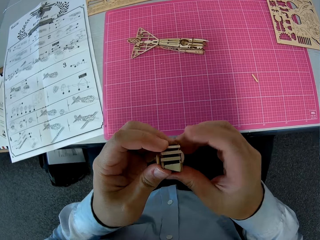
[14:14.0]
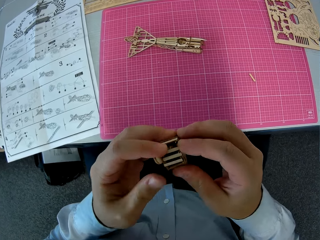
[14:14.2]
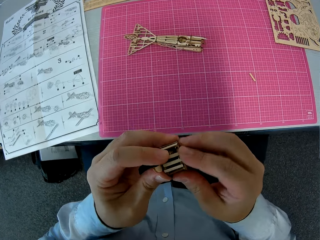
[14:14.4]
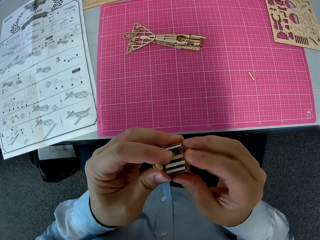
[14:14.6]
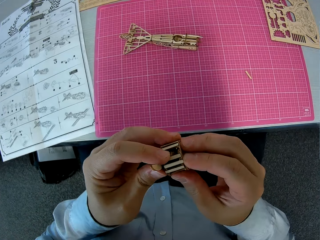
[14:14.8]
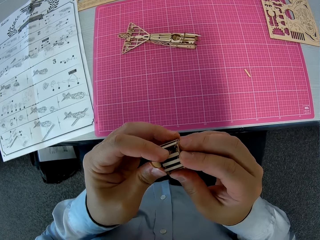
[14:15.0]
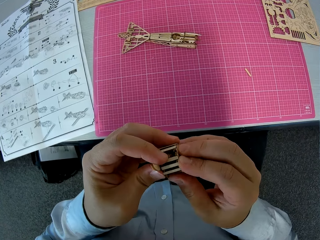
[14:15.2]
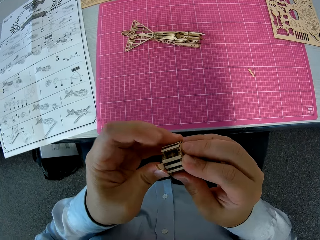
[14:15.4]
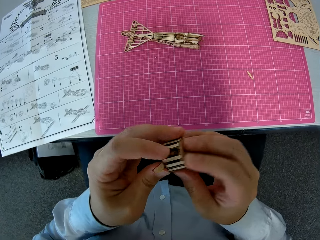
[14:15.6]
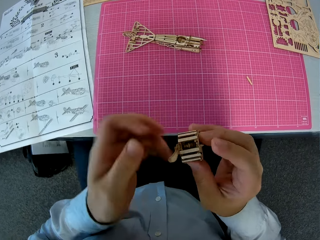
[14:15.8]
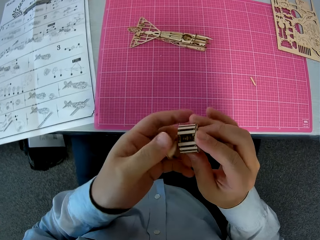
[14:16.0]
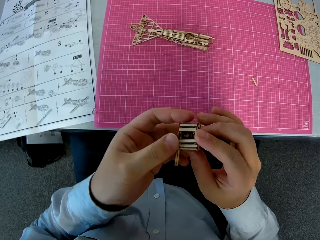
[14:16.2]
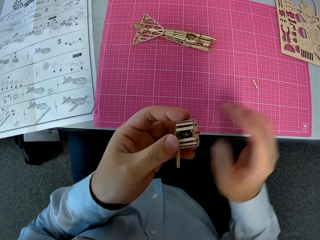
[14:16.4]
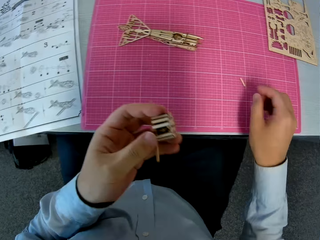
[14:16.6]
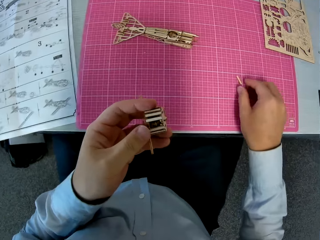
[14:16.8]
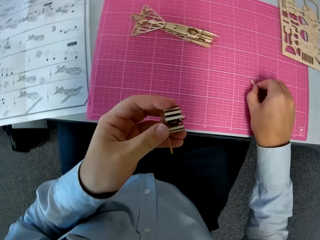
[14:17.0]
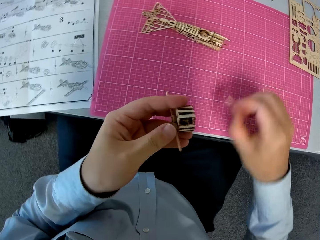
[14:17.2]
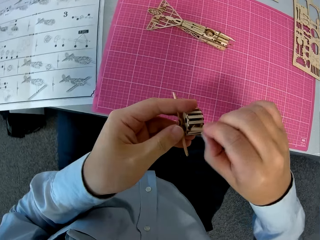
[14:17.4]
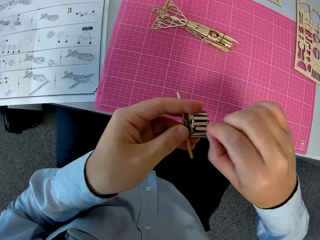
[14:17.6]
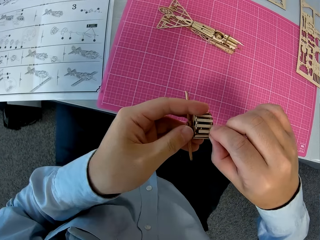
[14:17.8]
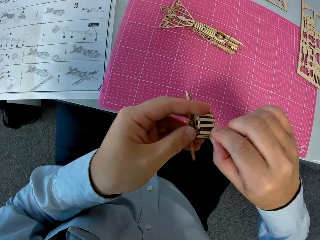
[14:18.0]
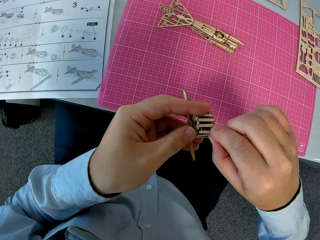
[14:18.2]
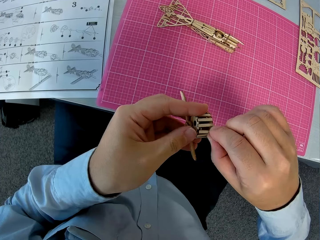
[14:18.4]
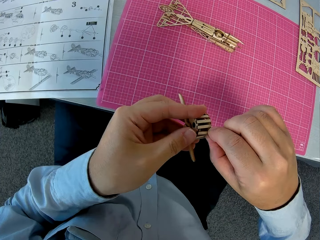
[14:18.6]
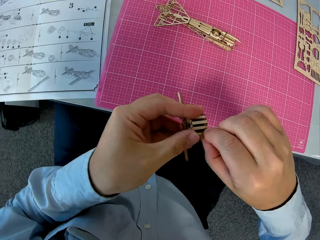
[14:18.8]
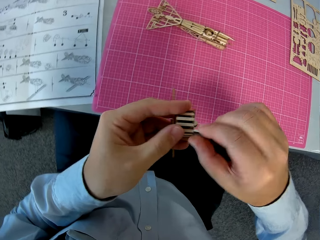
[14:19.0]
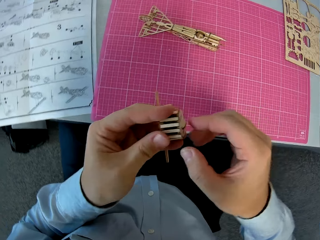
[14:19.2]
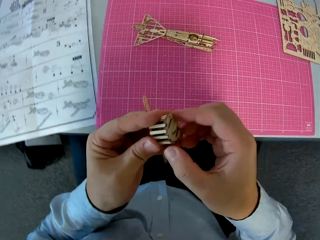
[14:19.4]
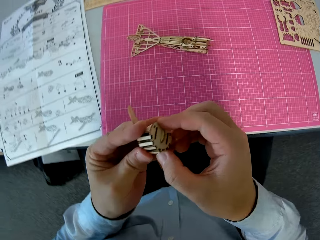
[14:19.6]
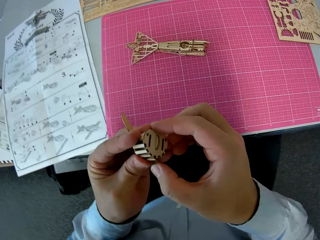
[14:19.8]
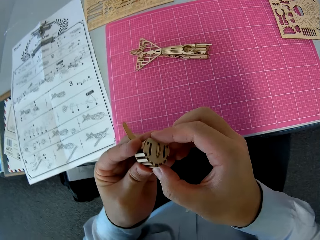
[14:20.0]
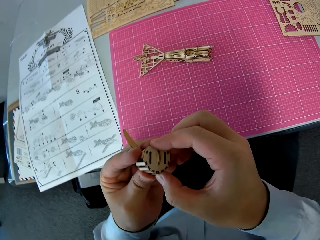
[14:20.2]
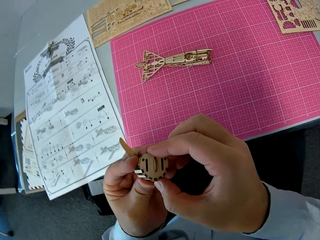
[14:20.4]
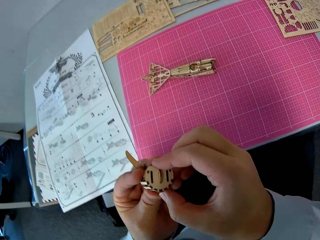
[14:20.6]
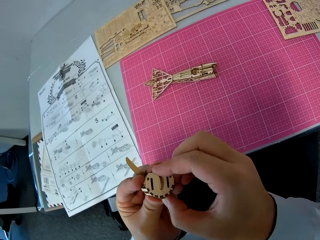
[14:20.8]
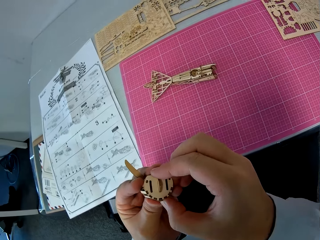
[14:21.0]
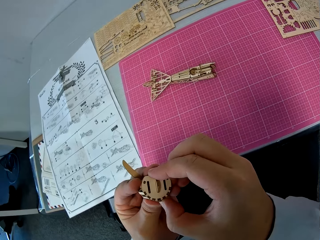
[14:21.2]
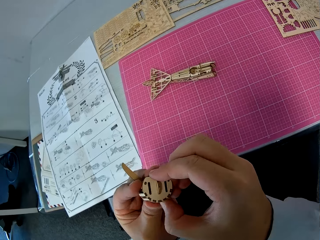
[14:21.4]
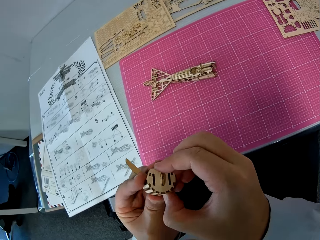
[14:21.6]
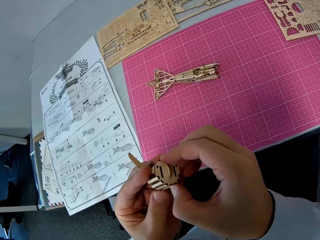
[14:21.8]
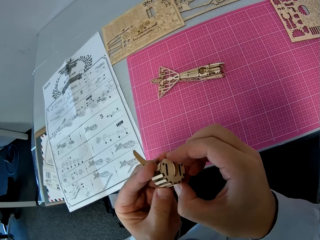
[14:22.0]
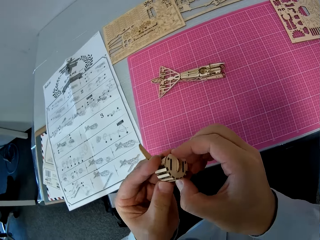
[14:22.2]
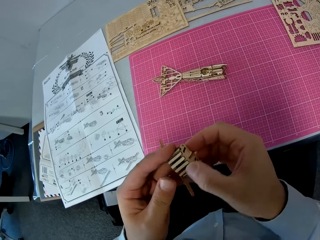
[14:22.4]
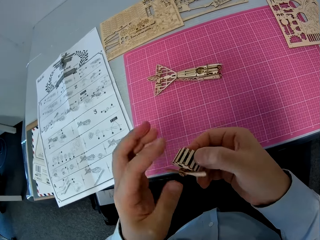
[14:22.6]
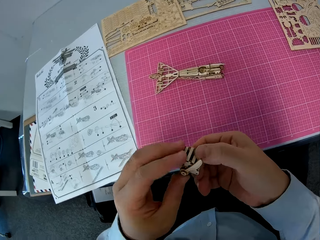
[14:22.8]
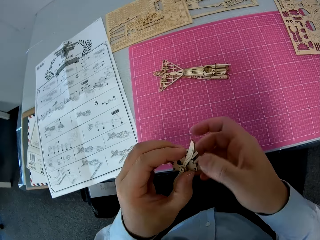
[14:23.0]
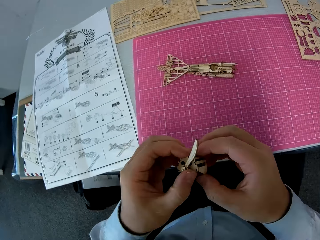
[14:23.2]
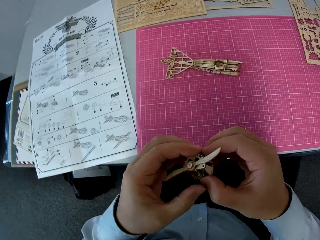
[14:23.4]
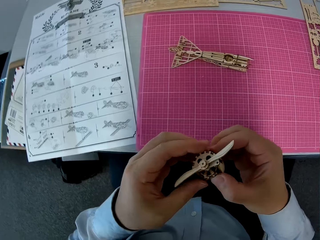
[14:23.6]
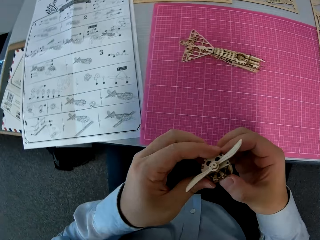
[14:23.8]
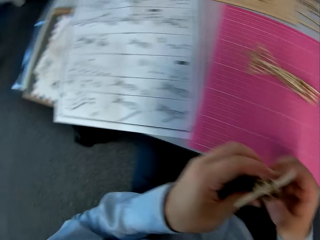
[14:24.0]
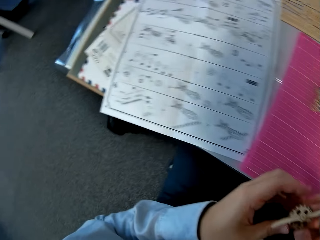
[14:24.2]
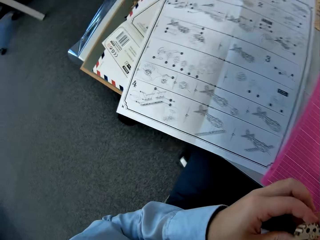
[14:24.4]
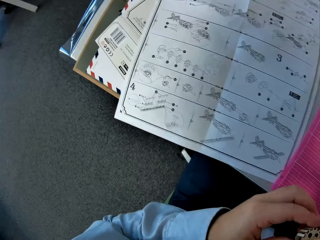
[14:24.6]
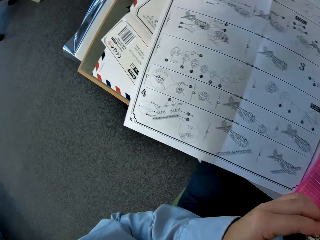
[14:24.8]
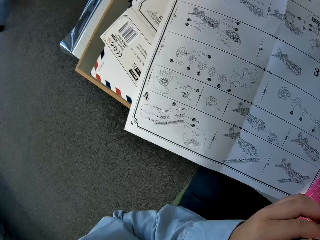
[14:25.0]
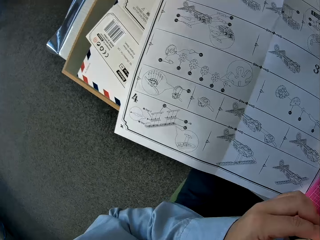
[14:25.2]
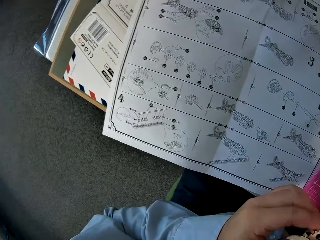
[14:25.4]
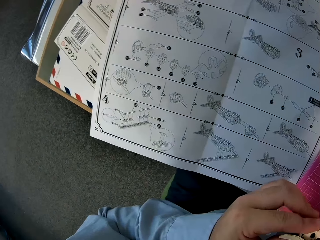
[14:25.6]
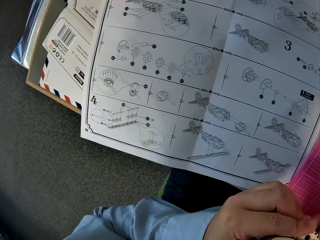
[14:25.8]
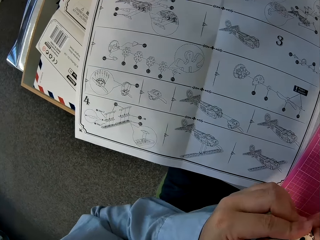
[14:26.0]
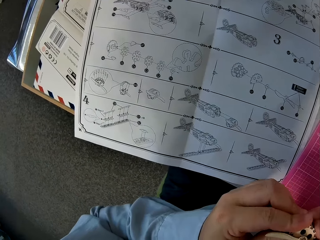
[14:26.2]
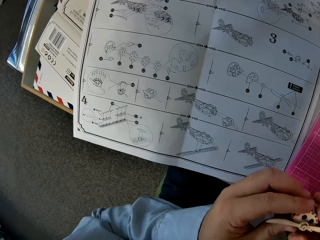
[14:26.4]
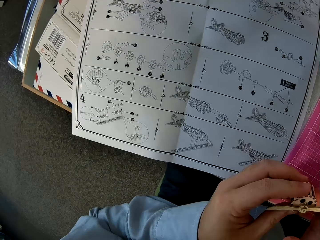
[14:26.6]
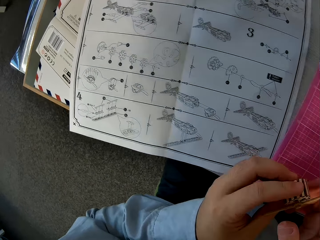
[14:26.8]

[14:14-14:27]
The camera wearer picks up a wooden piece on the cutting sheet. They attach the wooden piece to the assembled wooden pieces. They glance at an instruction manual on the table.

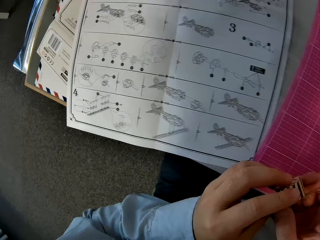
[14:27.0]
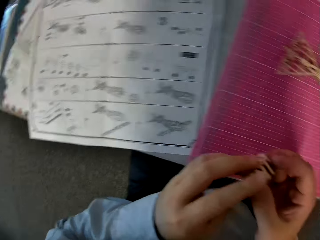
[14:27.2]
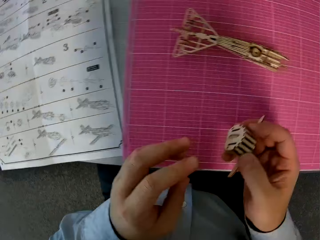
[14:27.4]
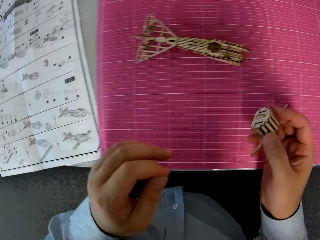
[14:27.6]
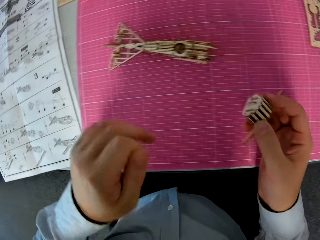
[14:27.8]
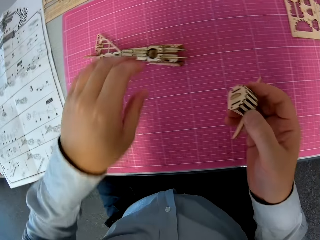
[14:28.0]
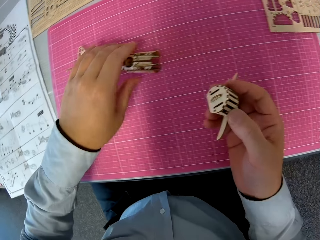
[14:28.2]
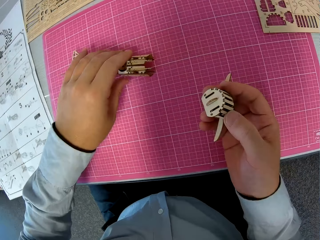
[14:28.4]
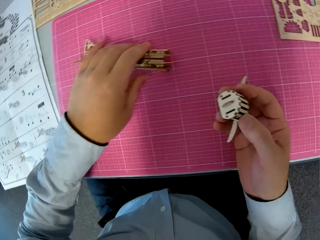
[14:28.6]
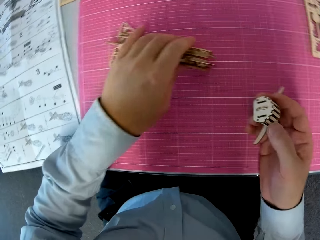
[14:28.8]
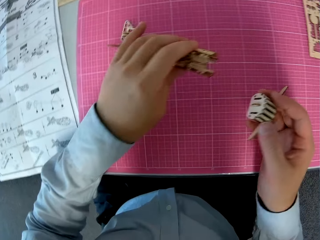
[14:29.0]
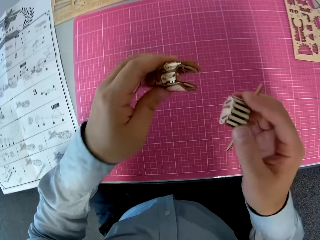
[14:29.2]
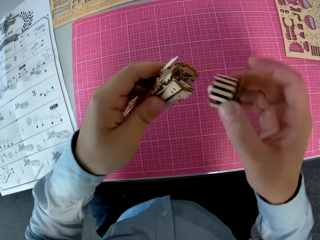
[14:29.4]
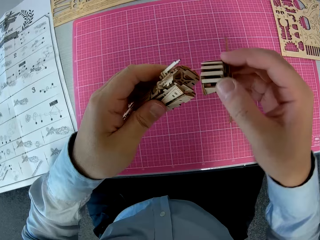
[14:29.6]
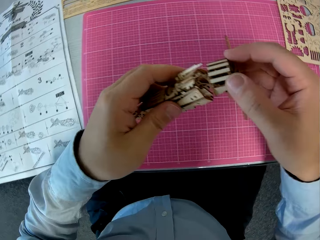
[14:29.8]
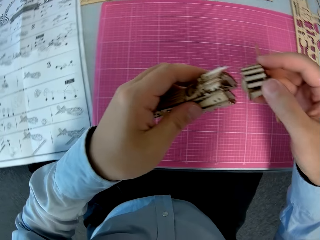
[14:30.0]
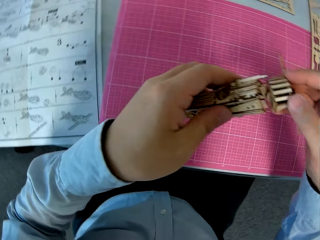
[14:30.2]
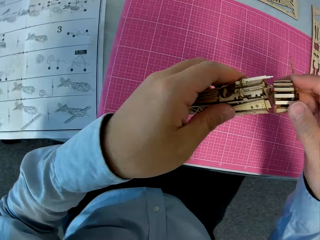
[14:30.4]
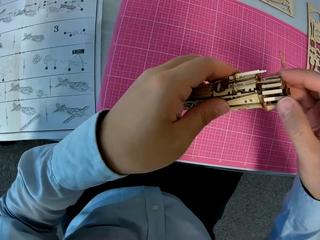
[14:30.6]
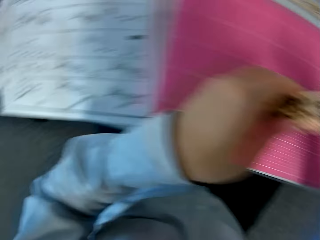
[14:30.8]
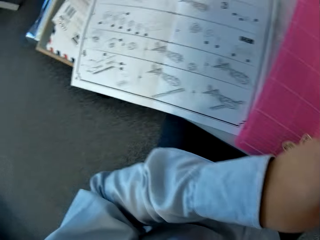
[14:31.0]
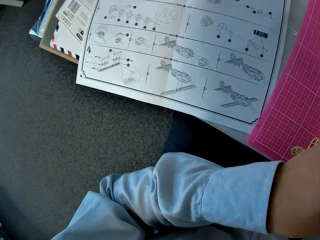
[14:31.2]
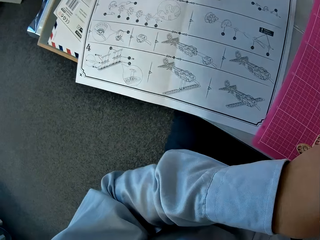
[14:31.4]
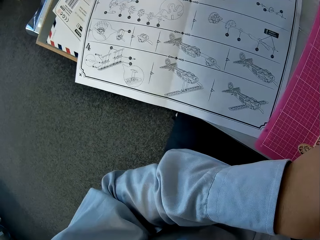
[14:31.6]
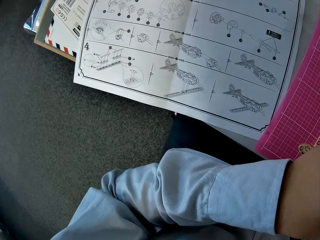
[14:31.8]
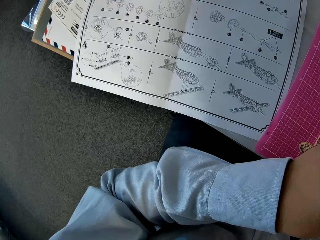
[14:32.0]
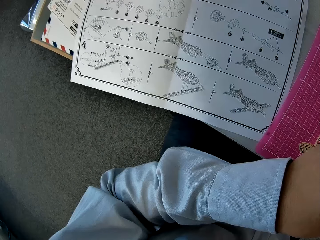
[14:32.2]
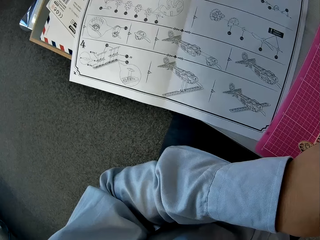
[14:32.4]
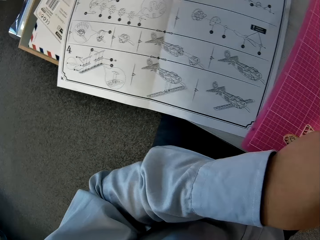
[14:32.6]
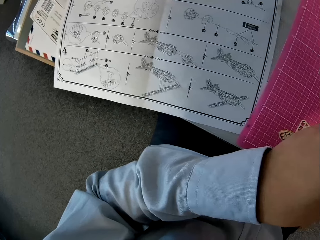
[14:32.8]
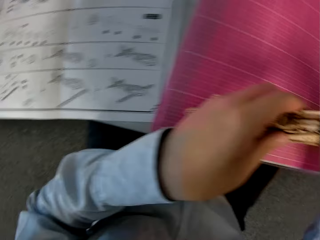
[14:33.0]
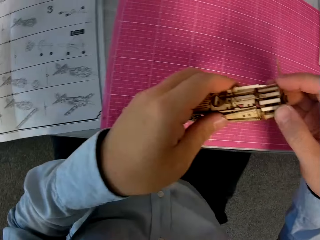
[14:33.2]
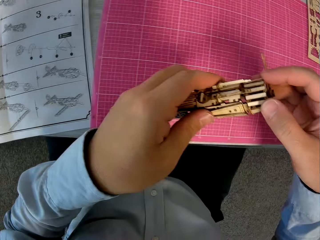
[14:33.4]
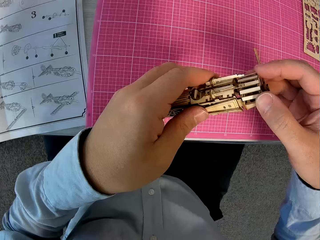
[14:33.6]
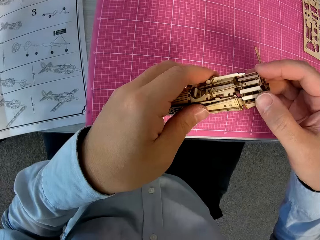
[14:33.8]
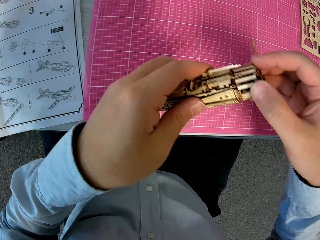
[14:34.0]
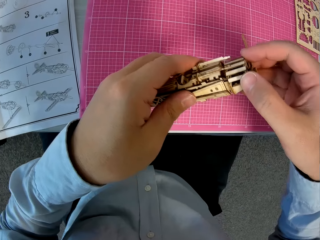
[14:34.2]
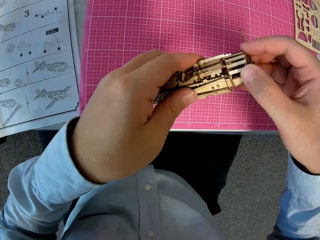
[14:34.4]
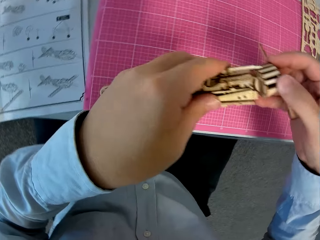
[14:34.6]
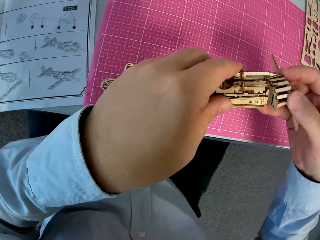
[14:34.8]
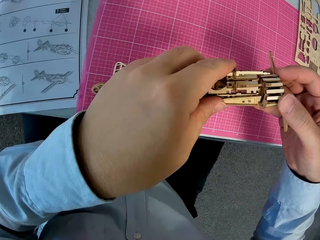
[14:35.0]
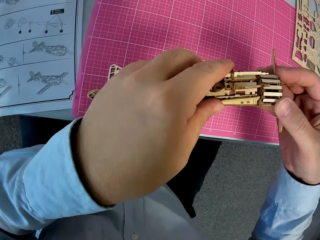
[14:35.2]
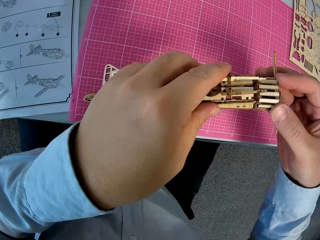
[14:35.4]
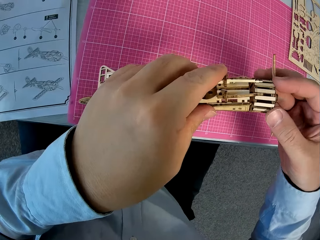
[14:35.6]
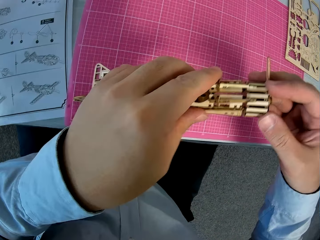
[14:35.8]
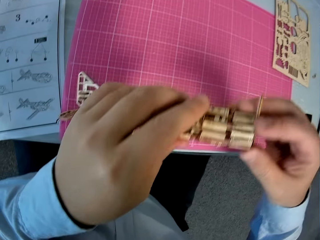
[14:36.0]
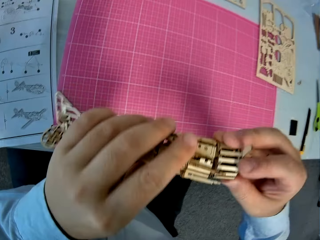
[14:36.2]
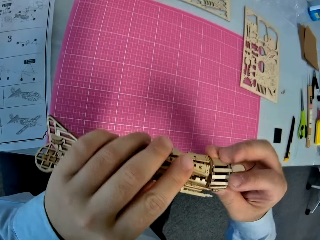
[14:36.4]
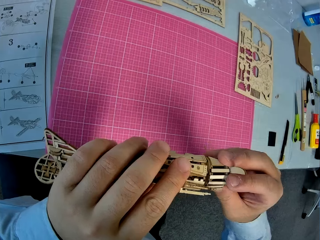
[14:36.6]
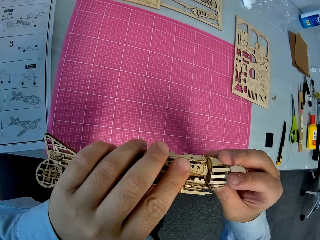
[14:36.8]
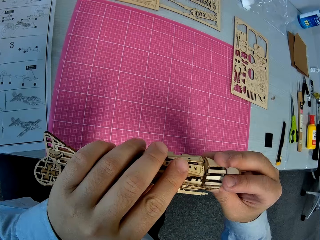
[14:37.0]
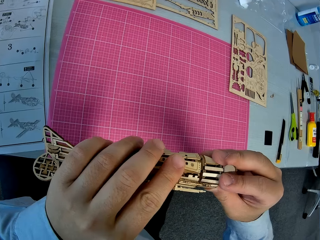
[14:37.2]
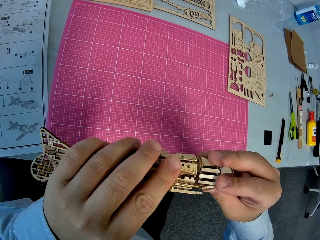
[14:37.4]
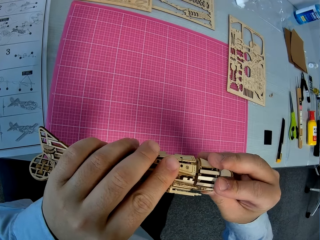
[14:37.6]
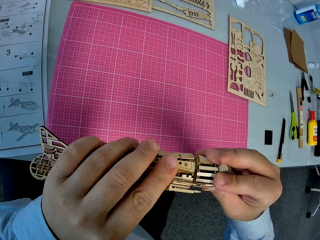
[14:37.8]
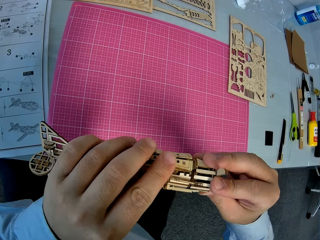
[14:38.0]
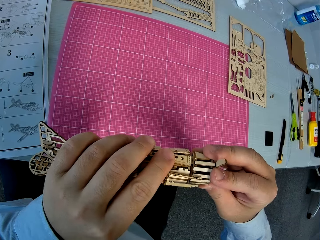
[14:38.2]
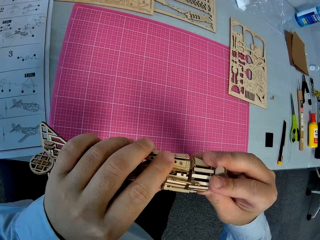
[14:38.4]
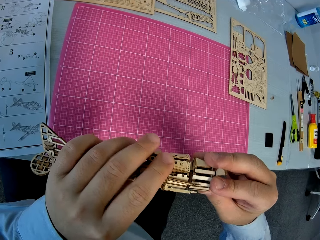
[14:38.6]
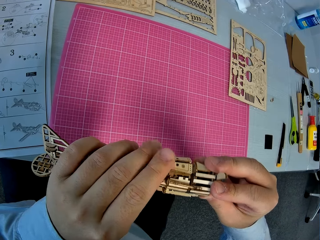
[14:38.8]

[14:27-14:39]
The camera wearer picks up other assembled wooden pieces from the cutting sheet with his left hand. He attaches the assembled wooden pieces to the assembled wooden pieces in his left hand. He glances at the instruction manual on the table. He attaches the assembled wooden pieces to the assembled wooden pieces in his left hand.
